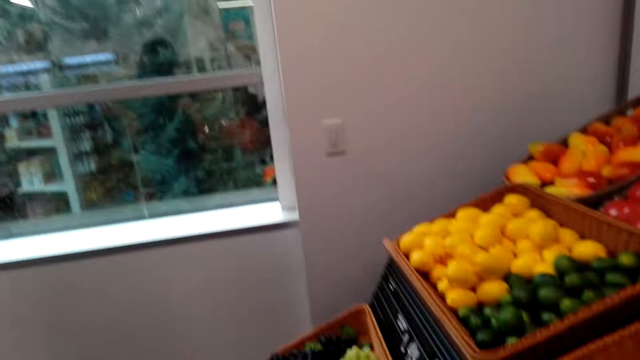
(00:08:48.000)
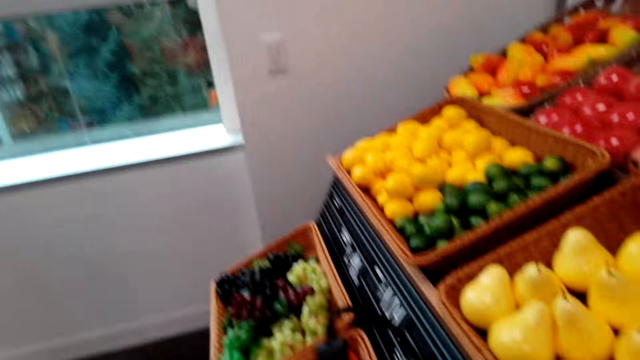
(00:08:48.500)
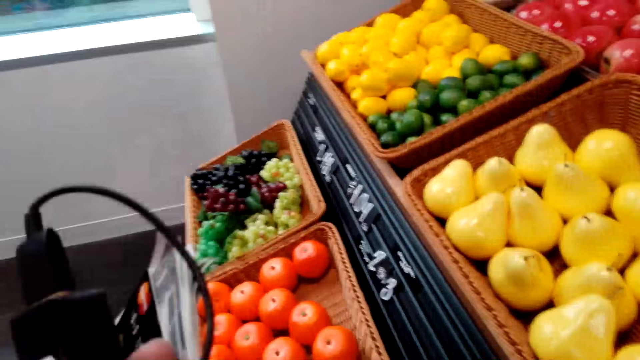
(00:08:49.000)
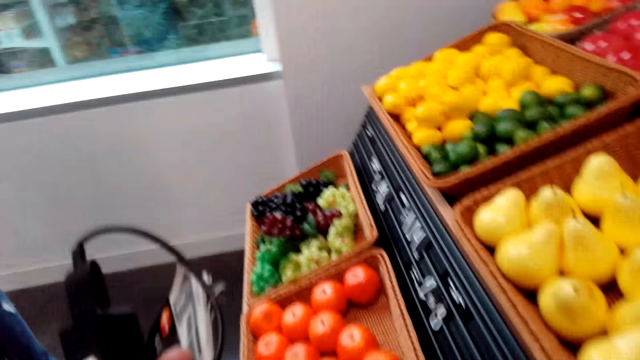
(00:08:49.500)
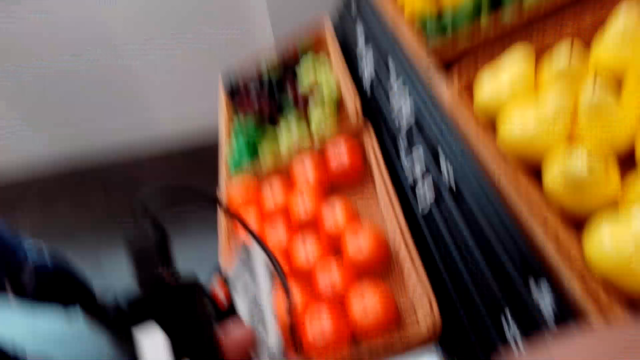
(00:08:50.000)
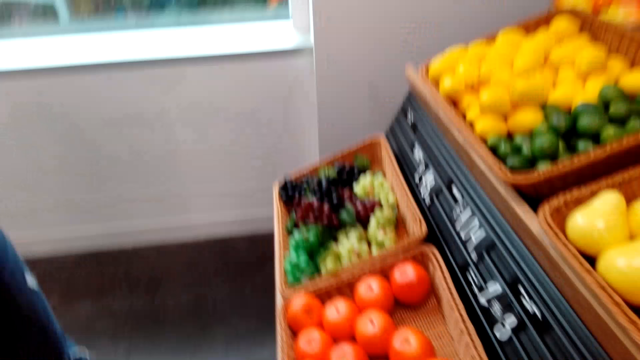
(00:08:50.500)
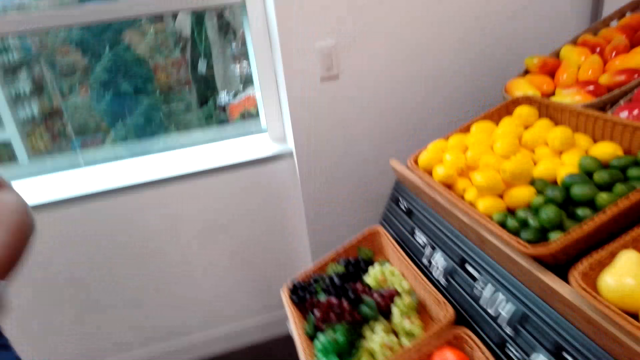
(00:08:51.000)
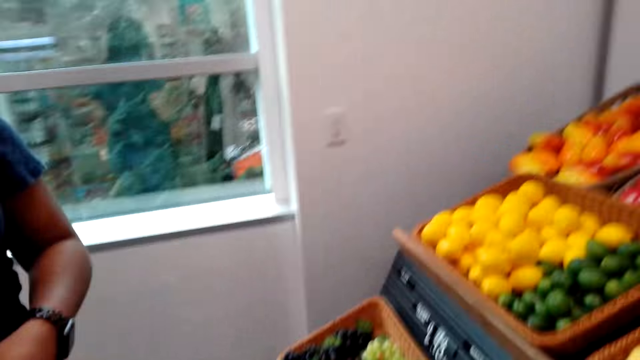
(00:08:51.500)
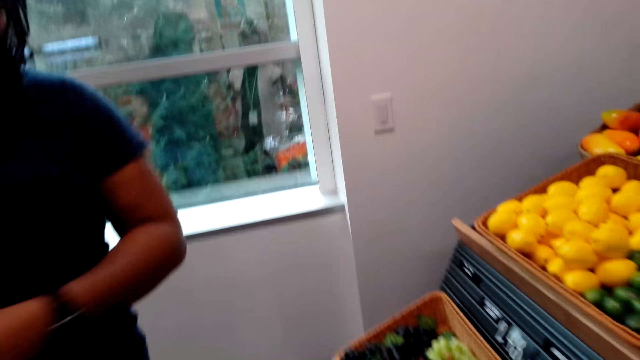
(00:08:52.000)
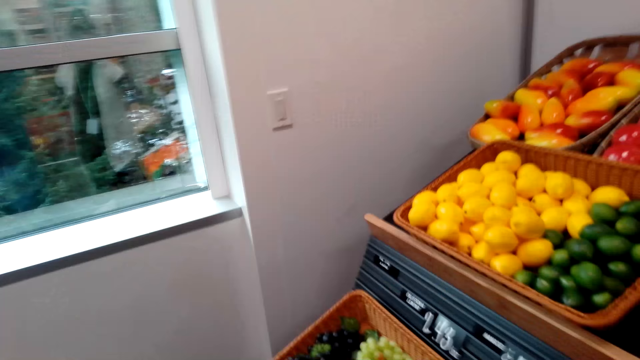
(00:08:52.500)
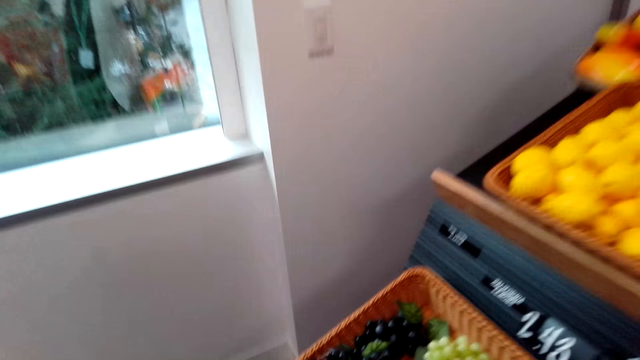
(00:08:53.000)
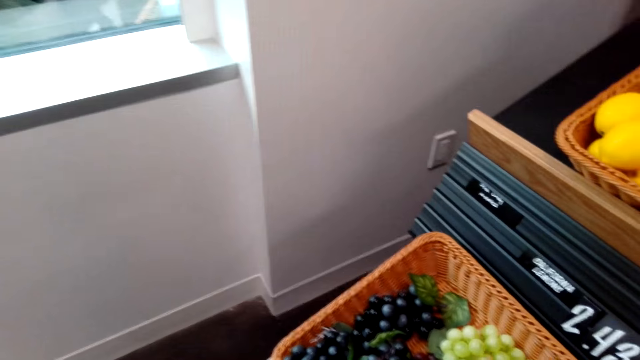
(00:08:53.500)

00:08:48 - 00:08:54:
The camera wearer looks at the fruits. A woman talks with the camera wearer. The camera wearer walks. They speak to the woman.

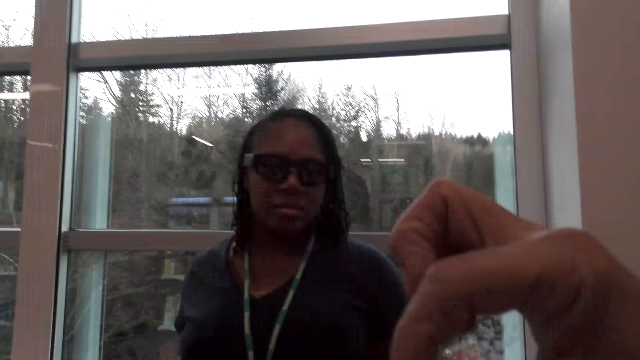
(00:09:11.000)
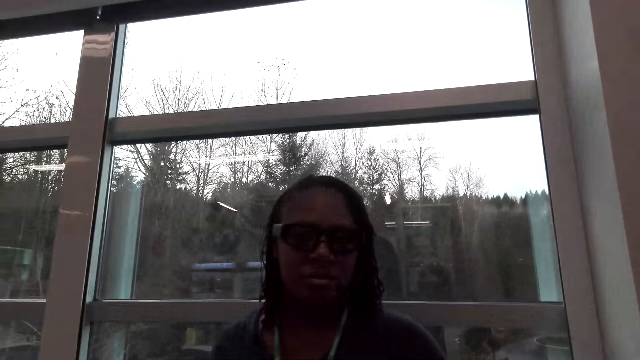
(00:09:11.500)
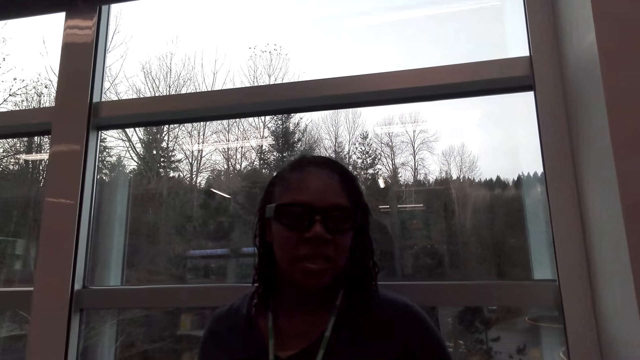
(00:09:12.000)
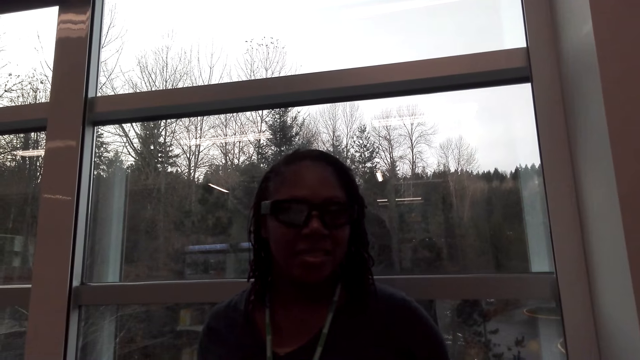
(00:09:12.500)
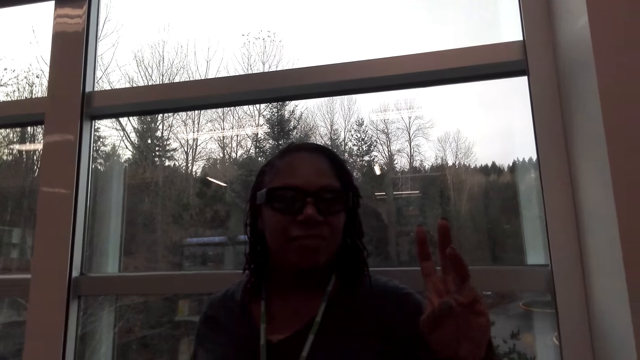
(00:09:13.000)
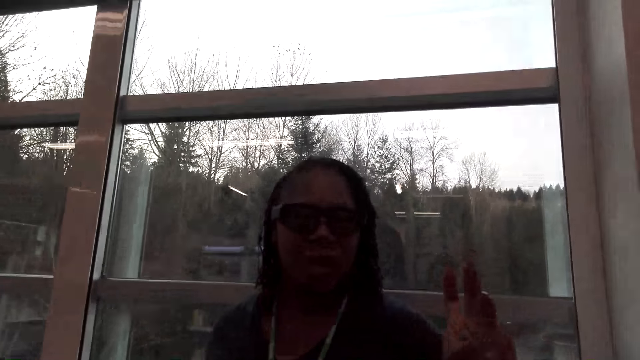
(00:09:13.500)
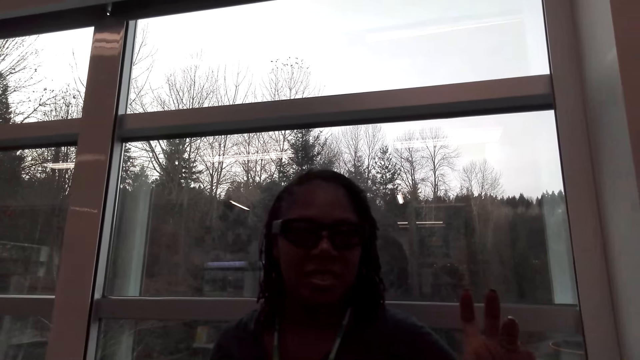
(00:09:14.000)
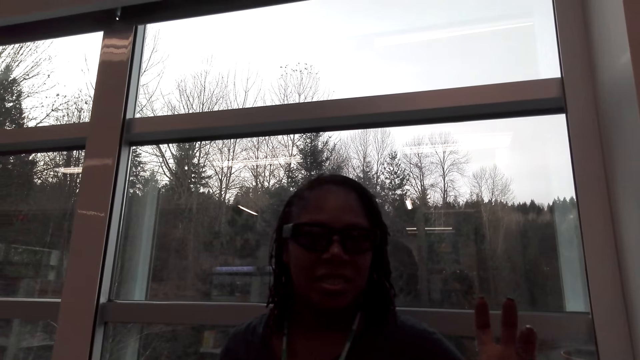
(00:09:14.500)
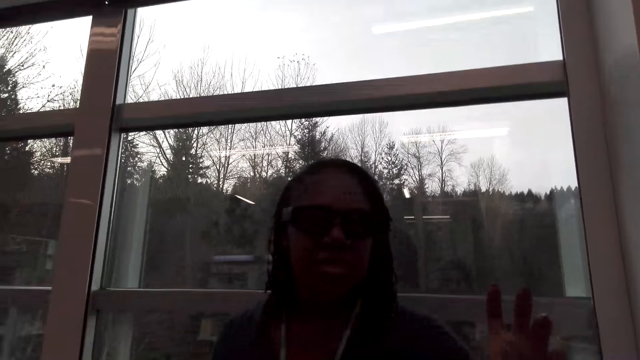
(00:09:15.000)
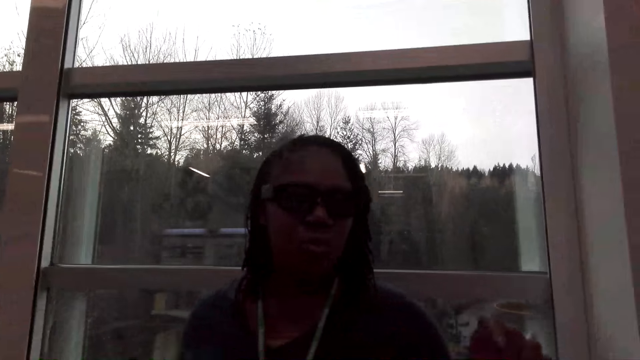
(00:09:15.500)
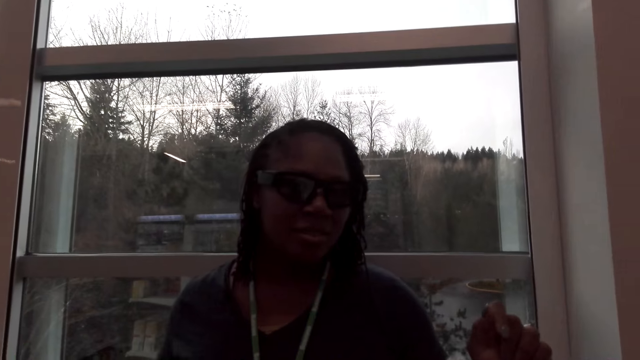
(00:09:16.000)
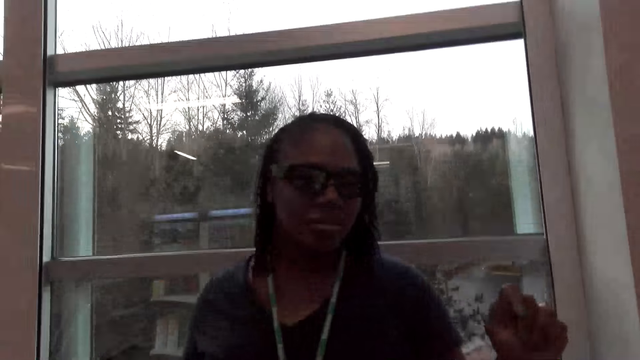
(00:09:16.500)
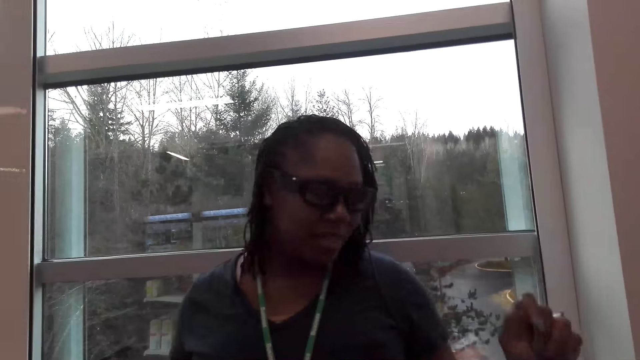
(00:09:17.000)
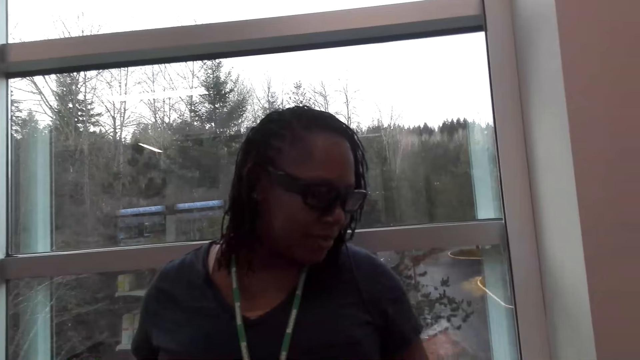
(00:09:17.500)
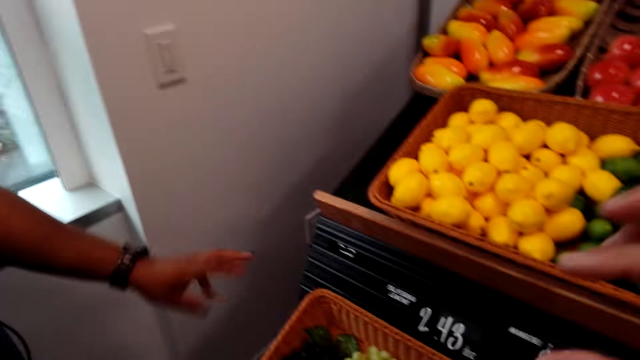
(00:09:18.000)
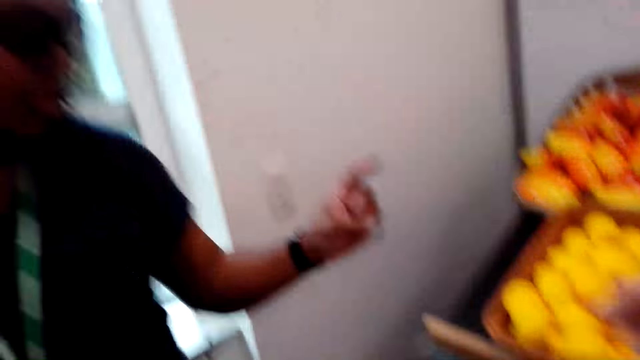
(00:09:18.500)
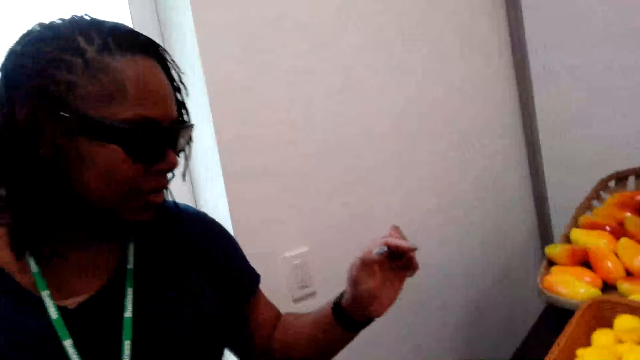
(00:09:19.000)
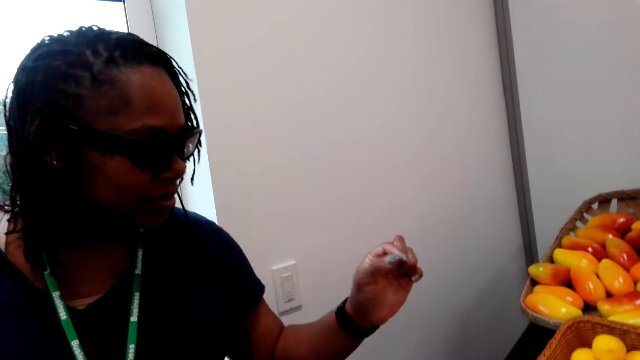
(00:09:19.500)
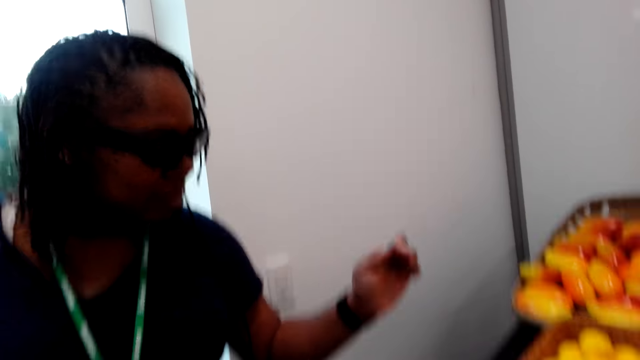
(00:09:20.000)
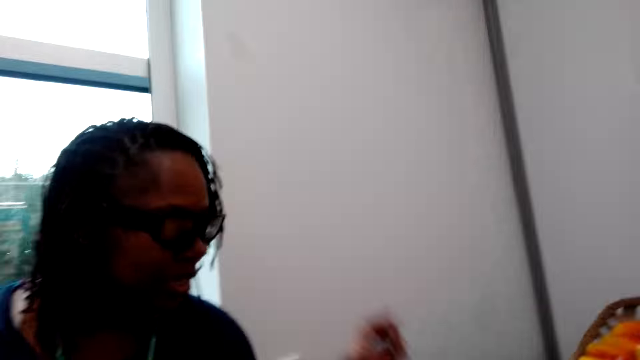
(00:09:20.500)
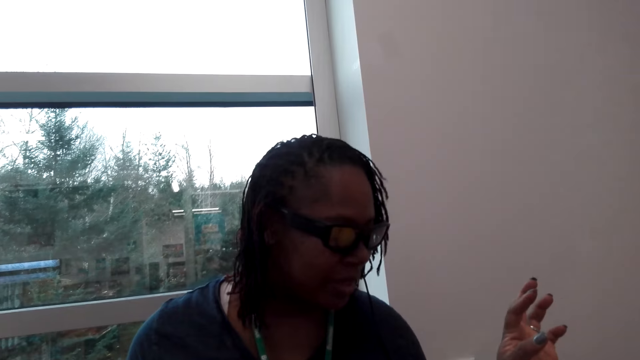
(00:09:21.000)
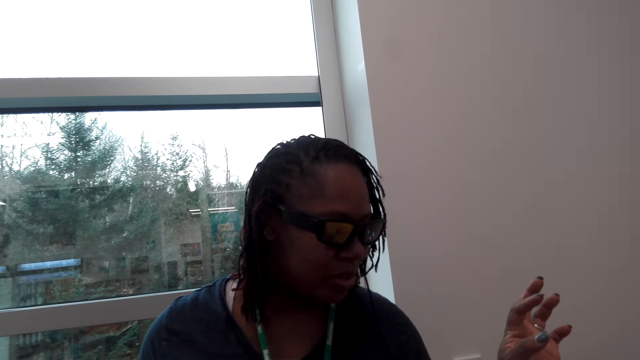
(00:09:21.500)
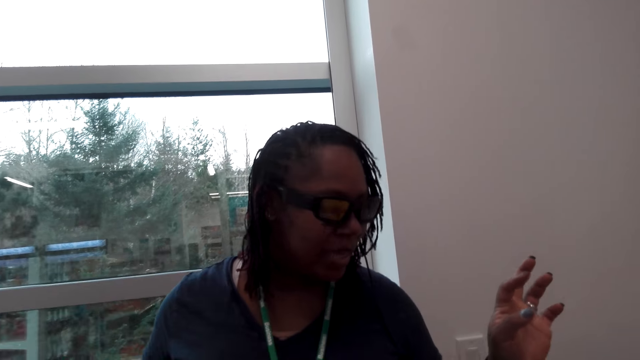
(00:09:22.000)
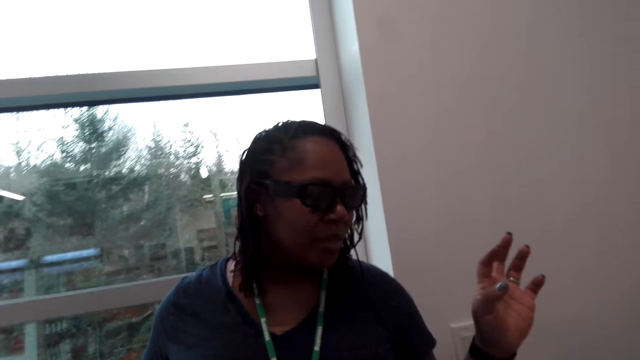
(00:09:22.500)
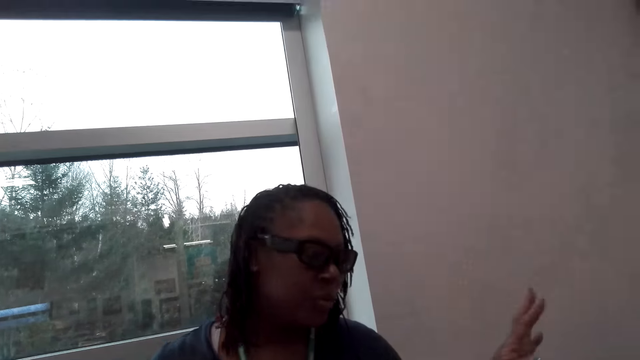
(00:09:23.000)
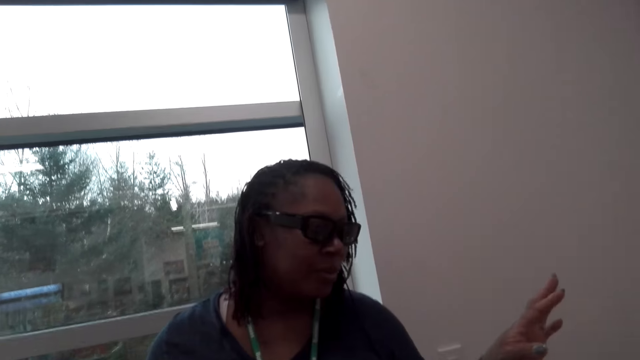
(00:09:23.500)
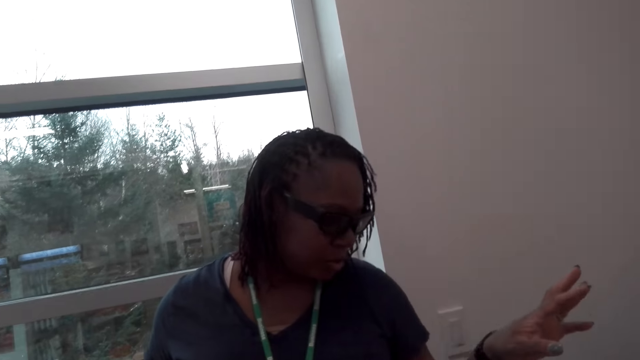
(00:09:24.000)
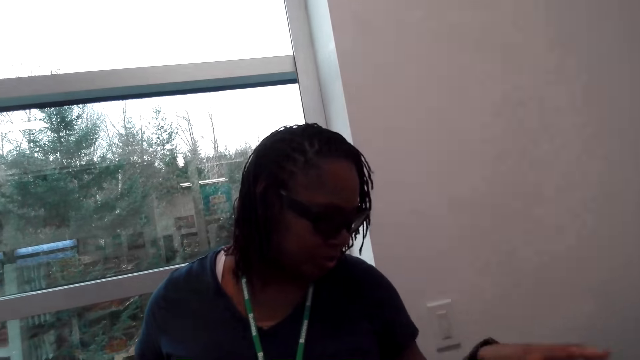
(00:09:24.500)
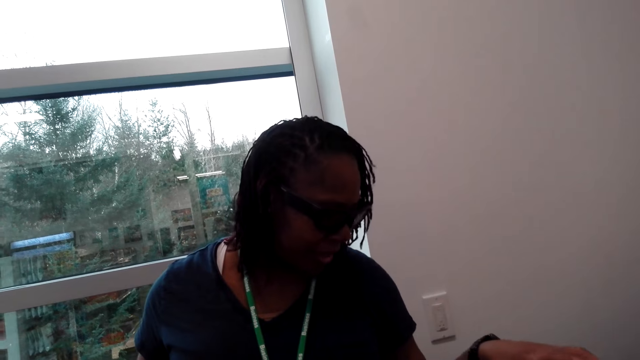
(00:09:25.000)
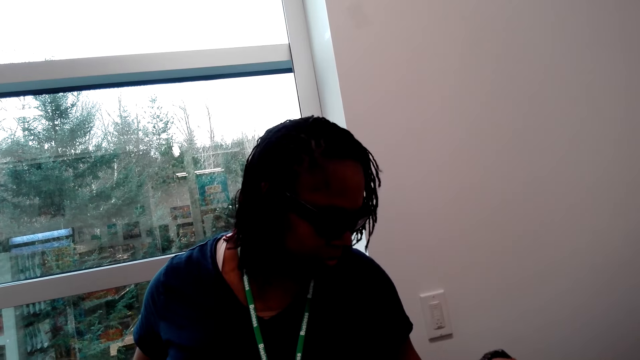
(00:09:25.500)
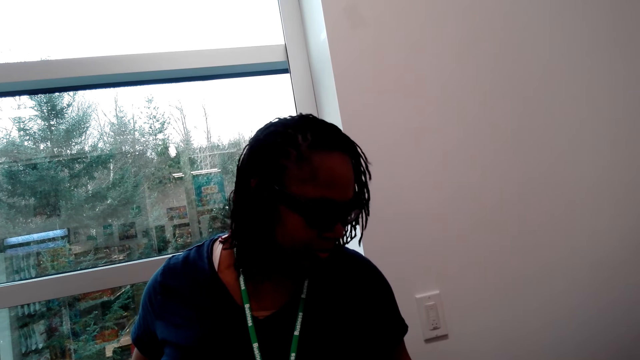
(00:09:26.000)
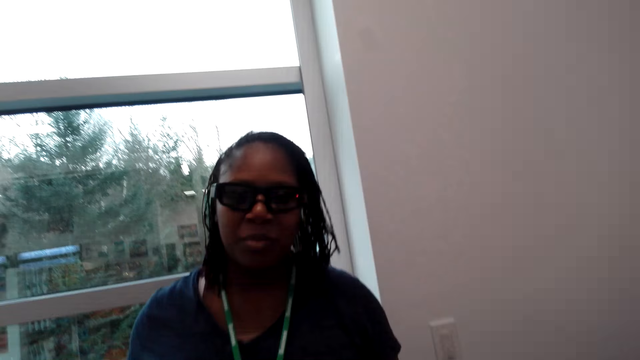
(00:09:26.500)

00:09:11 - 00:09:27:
The camera wearer speaks to a woman. The woman speaks to the camera wearer. The woman speaks to the camera wearer again. The camera wearer speaks to the woman. The woman speaks to the camera wearer.
